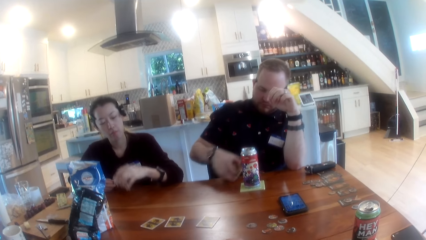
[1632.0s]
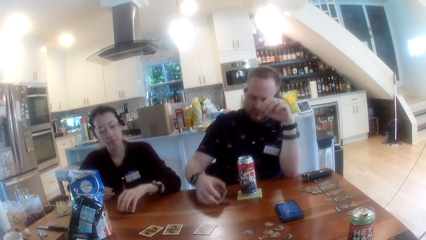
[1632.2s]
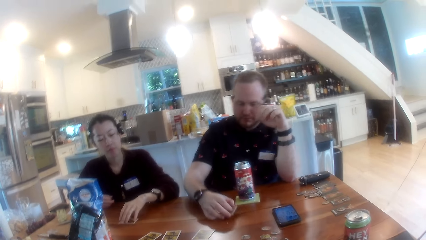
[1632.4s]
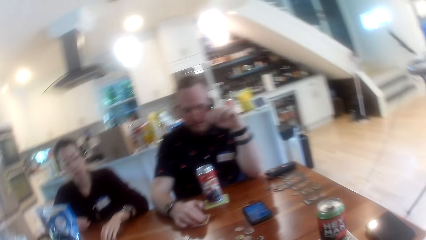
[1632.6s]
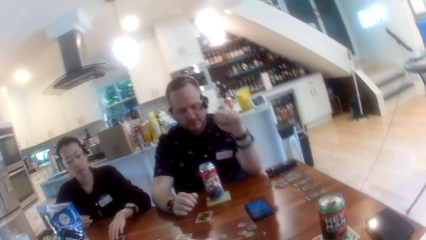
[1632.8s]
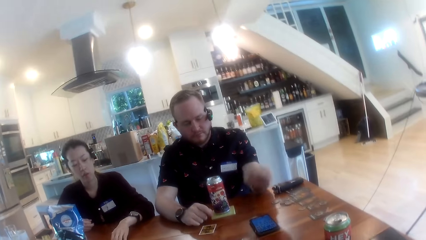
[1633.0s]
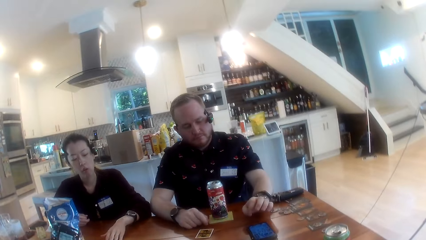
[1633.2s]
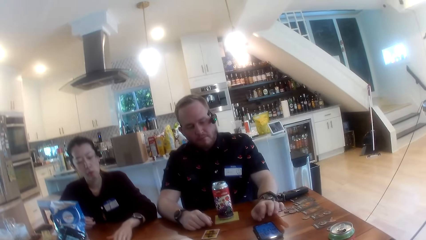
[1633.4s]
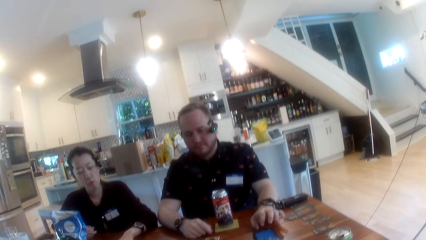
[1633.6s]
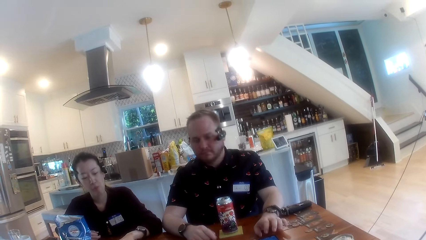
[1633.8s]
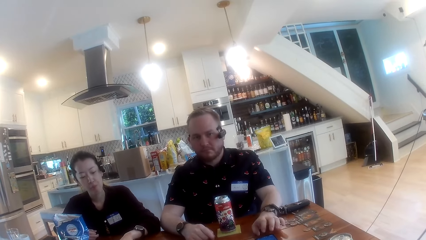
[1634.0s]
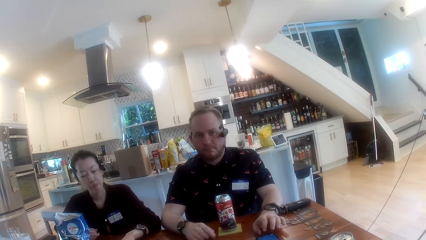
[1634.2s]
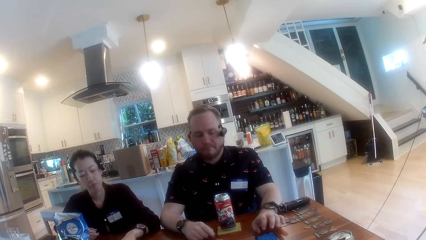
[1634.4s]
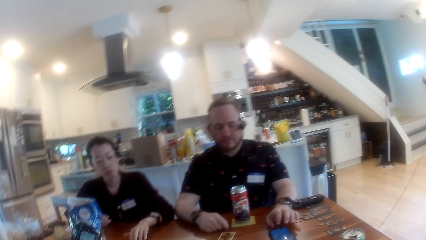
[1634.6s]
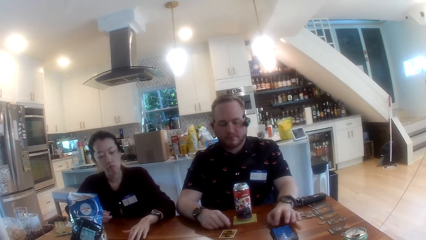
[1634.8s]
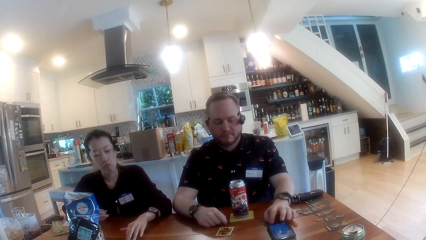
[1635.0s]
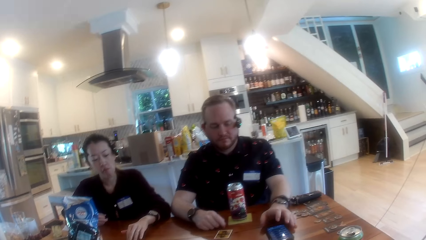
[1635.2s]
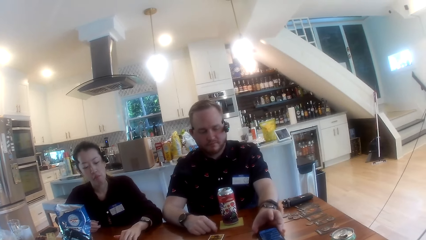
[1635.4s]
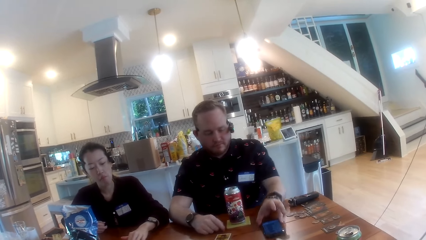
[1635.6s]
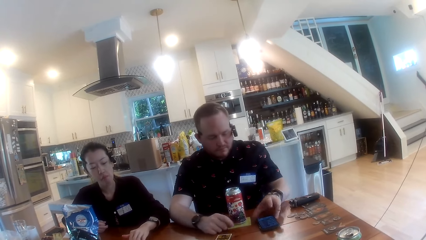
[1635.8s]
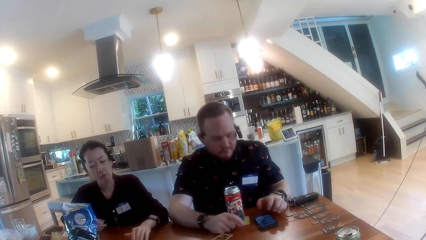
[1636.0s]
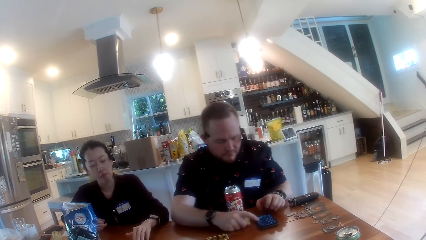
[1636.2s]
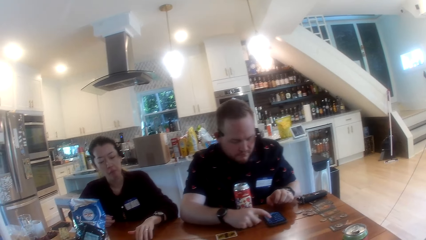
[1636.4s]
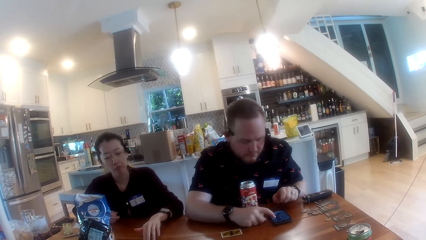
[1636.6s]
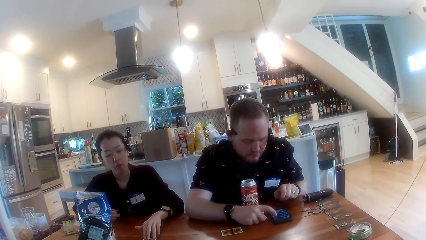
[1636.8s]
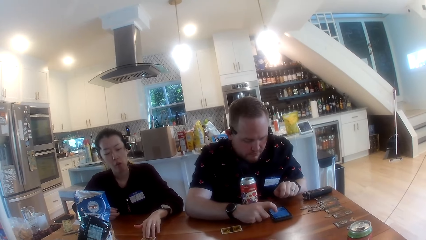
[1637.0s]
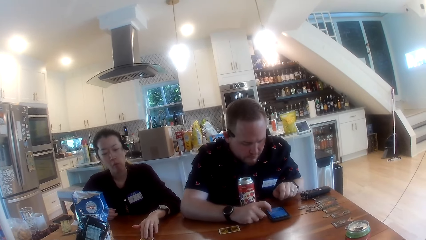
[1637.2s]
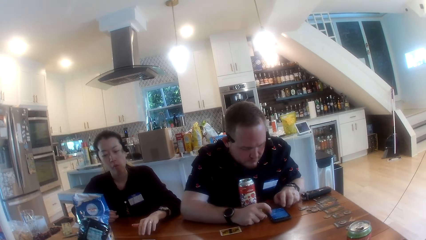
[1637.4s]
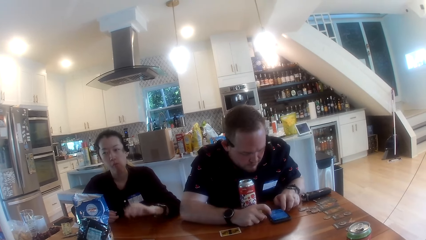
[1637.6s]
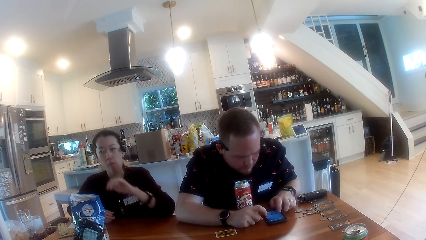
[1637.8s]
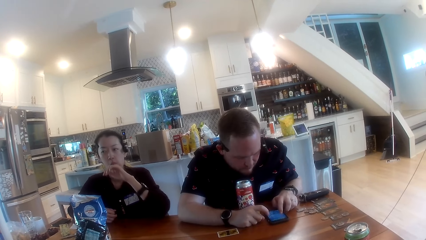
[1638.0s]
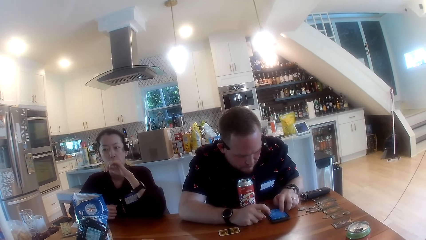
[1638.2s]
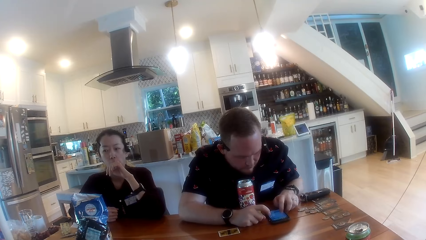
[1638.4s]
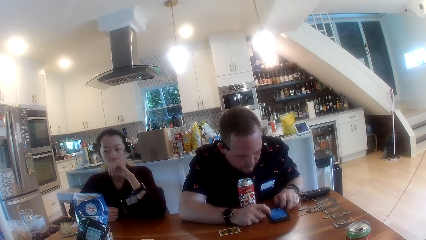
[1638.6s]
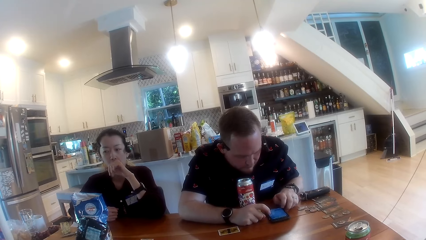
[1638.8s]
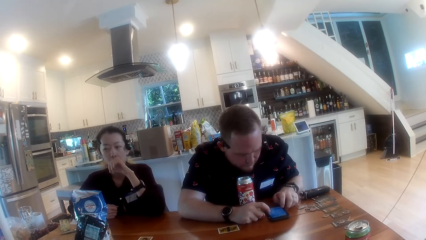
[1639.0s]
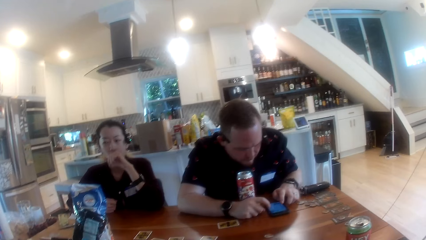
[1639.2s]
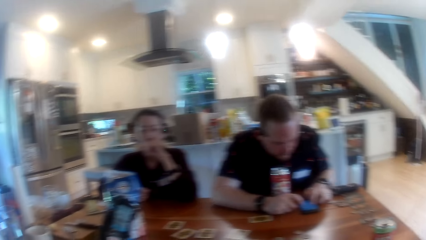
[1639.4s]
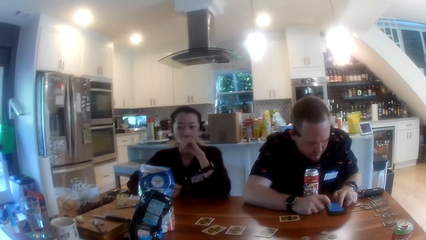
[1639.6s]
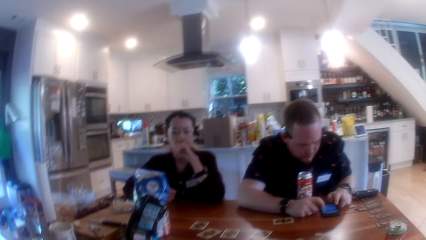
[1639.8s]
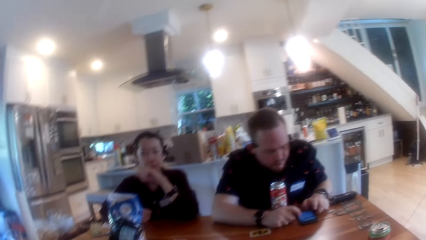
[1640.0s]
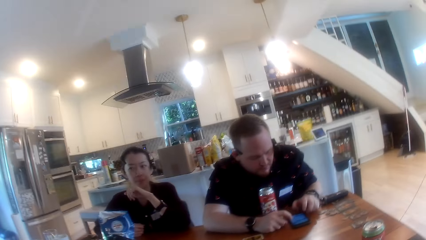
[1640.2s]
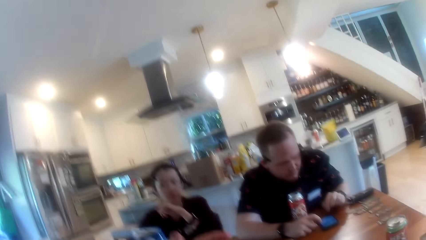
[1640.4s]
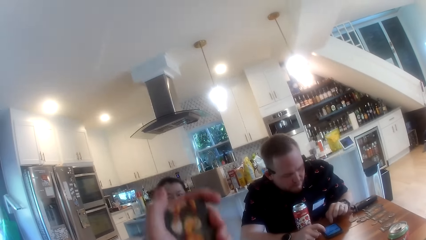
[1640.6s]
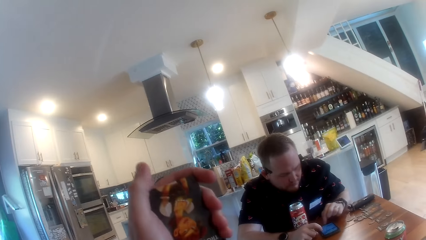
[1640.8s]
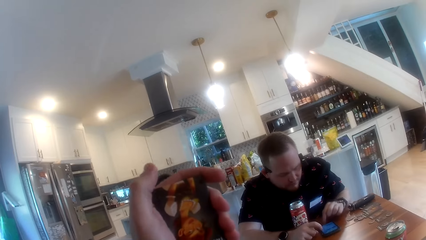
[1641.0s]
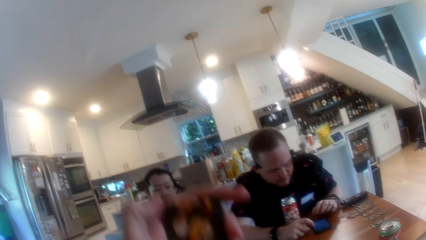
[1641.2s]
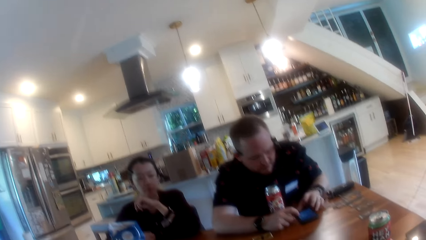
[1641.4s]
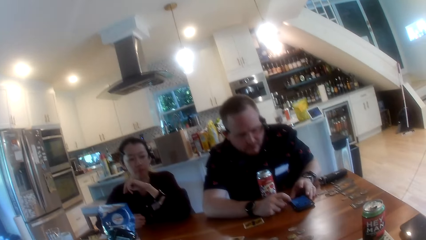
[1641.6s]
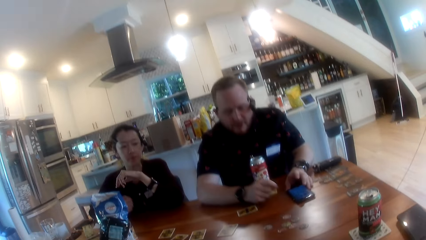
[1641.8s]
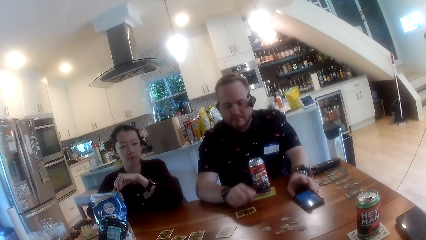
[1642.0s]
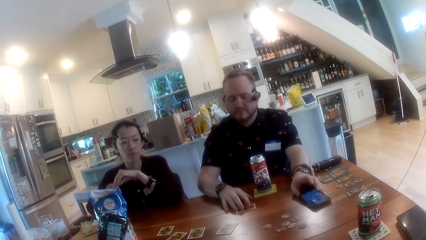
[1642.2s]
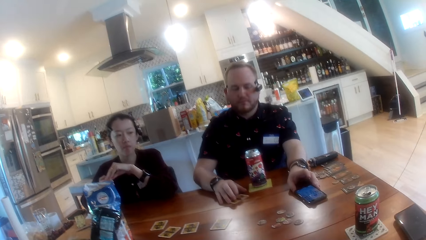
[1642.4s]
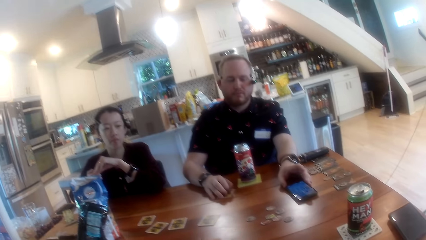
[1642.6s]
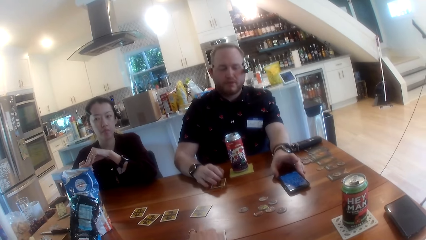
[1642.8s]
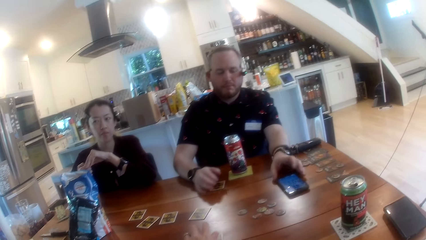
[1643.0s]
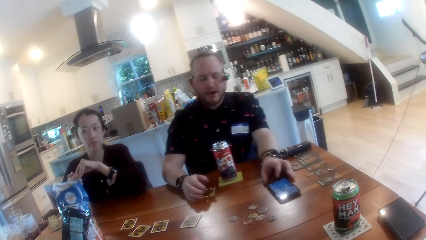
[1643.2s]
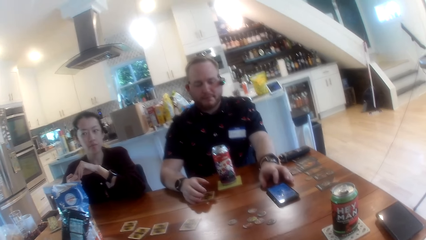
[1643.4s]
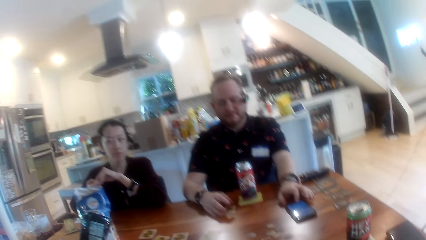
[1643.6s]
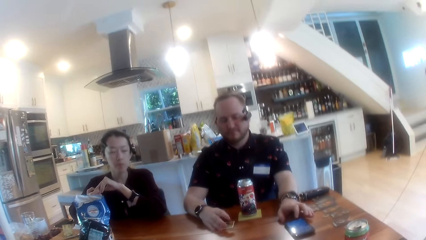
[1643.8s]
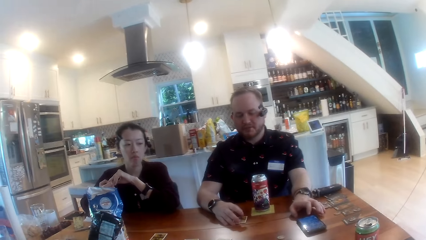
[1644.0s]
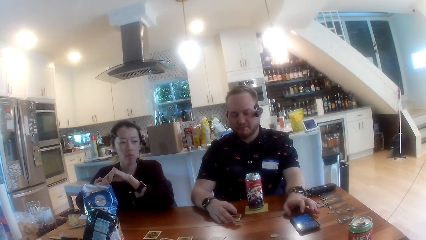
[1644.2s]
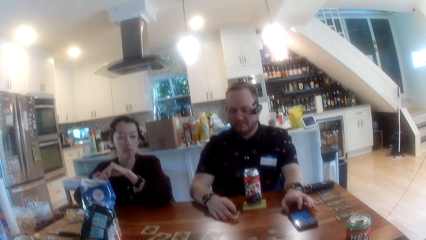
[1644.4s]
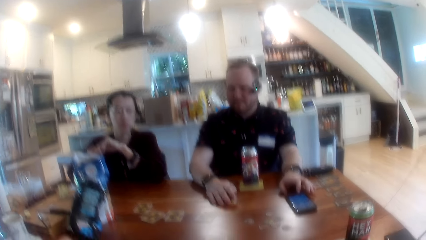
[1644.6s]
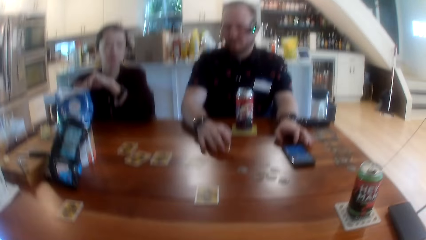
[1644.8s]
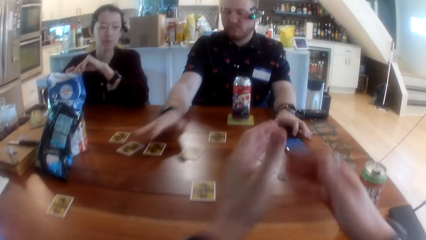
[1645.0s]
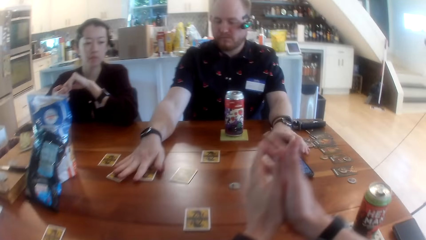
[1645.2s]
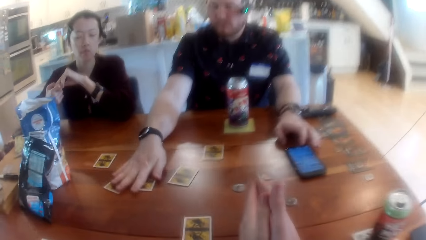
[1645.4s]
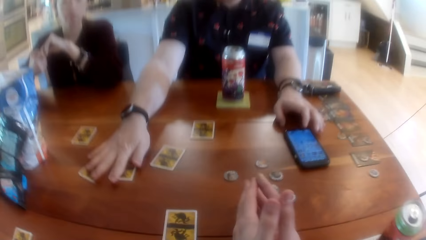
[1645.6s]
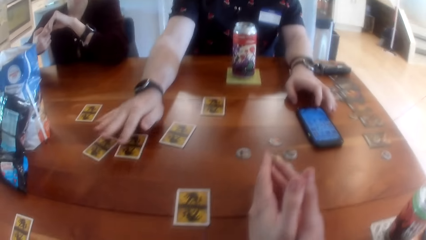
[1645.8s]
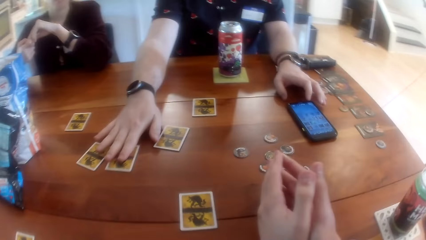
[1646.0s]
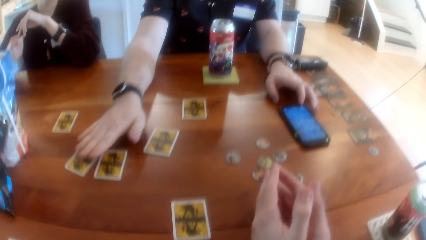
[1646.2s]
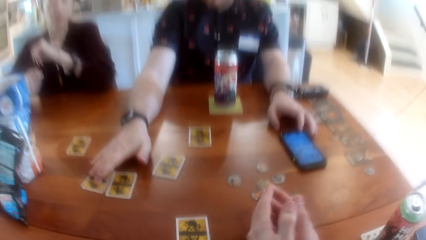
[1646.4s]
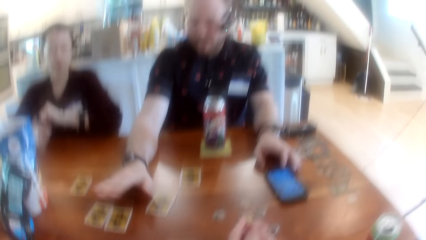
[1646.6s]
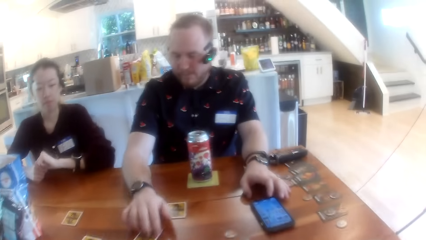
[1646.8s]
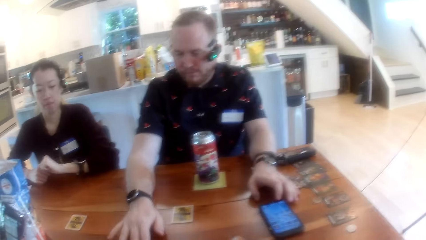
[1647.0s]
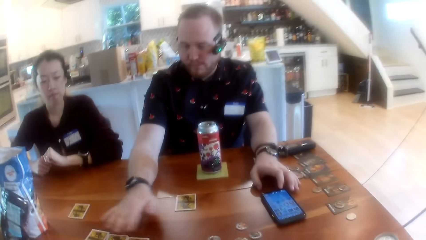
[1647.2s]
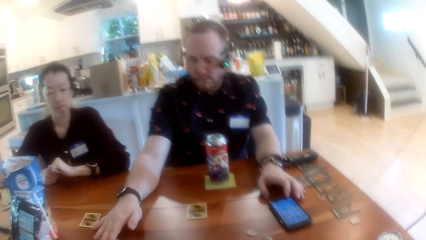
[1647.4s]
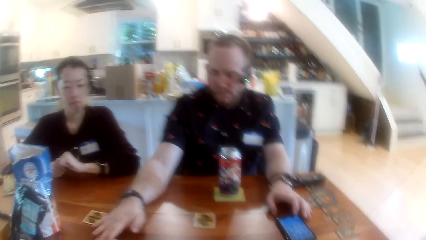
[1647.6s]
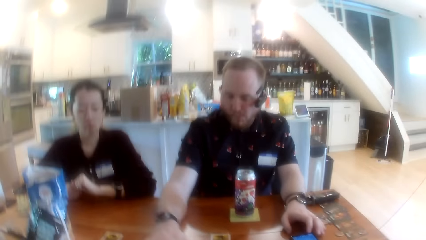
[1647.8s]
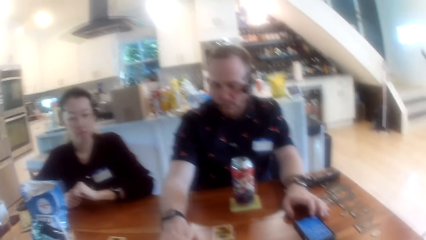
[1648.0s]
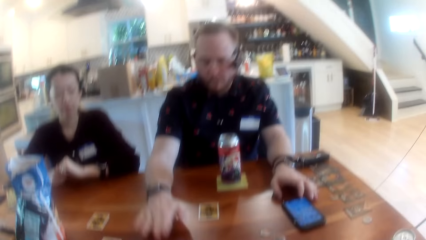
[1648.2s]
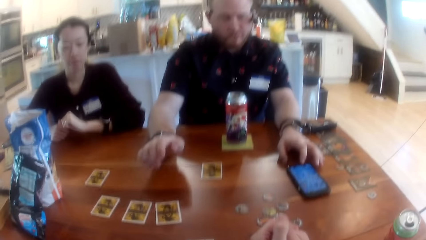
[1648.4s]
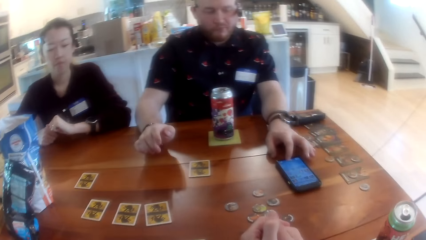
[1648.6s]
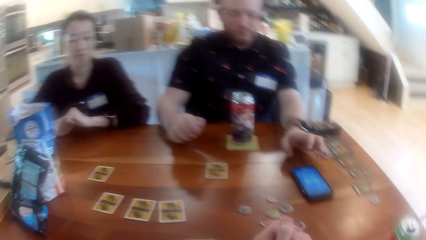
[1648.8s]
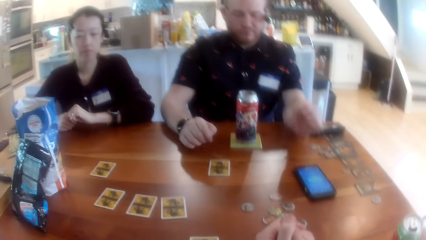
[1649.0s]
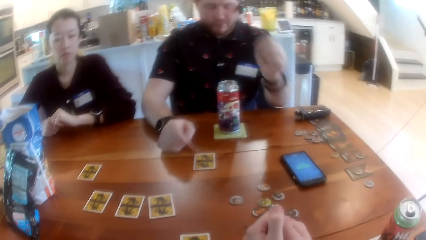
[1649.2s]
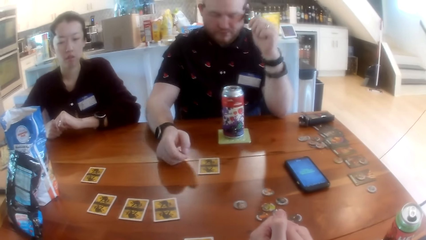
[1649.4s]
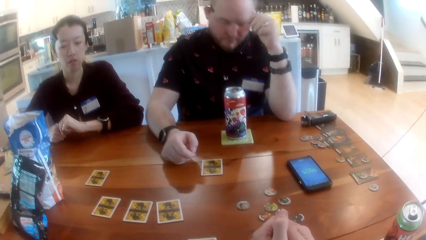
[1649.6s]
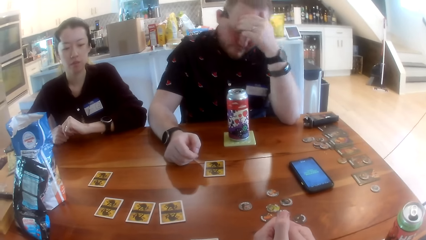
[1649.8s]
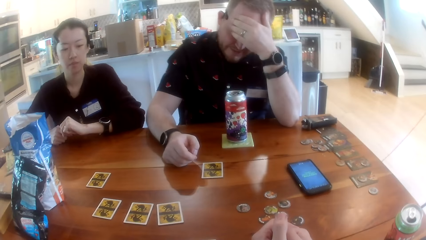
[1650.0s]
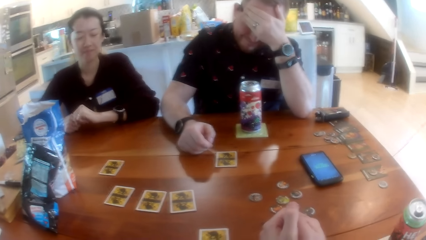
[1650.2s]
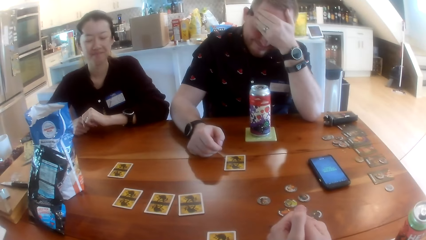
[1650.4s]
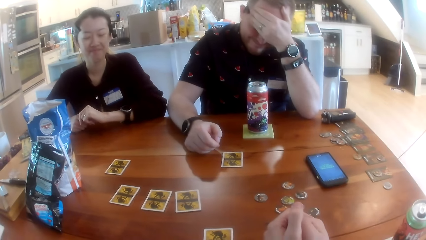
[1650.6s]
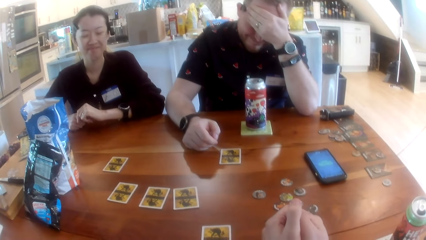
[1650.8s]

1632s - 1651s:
The woman places the card on the table with her left hand. The man places the card on the table with his left hand. The camera wearer converses with the man, the woman, and another woman. He looks around. Another man operates the phone with his right hand. The camera wearer holds a card in his left hand. He stares at the card. The other man adjusts the card on the table with his right hand. The camera wearer stares at the other man. The other man interacts with the camera wearer. The camera wearer places both hands on the table. He stares at the table. He stares at the other man. The other man adjusts the cards on the table with his right hand and operates the phone with his right hand. The camera wearer stares at the cards.
